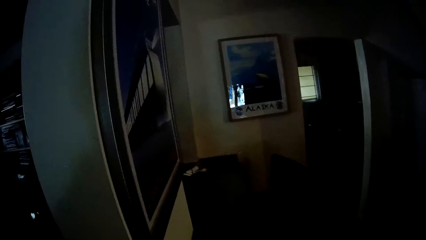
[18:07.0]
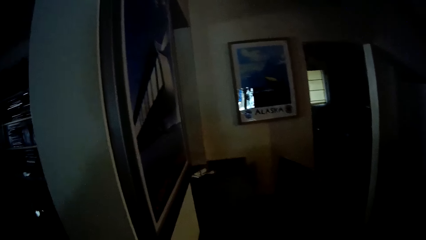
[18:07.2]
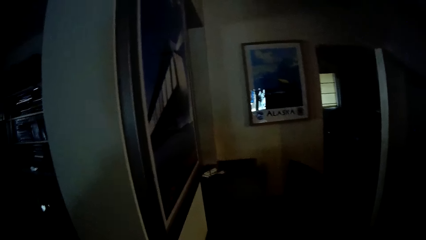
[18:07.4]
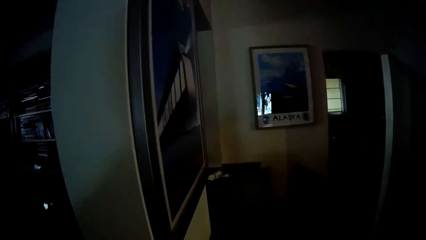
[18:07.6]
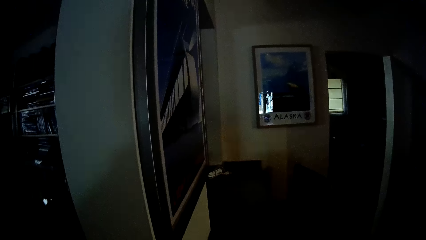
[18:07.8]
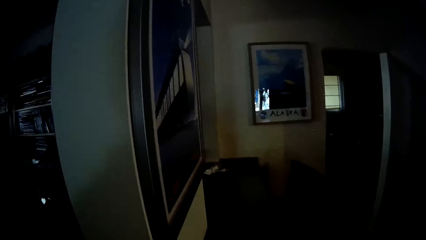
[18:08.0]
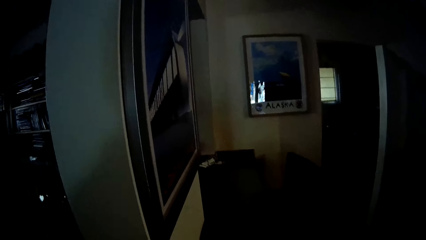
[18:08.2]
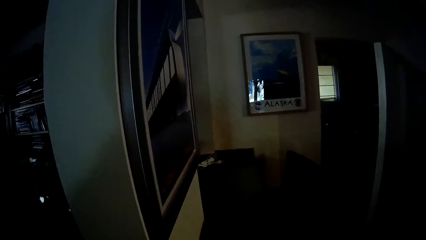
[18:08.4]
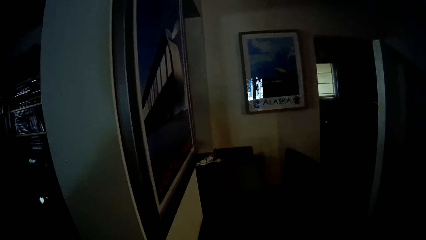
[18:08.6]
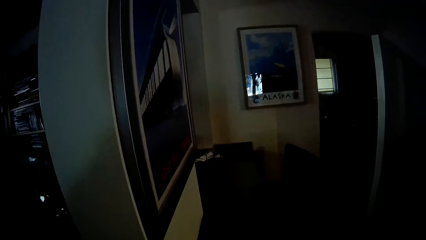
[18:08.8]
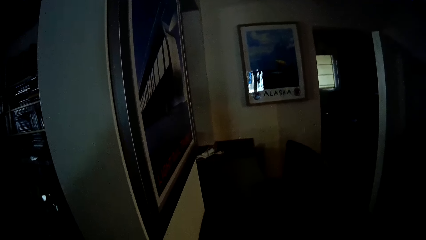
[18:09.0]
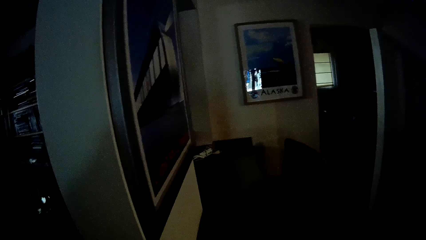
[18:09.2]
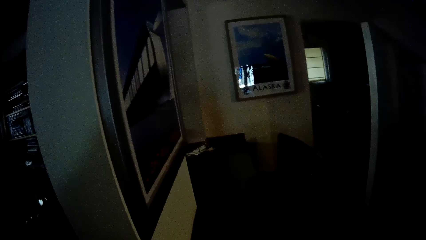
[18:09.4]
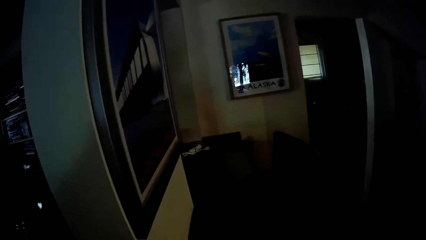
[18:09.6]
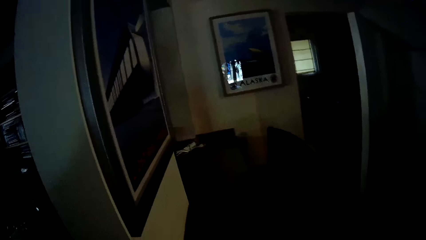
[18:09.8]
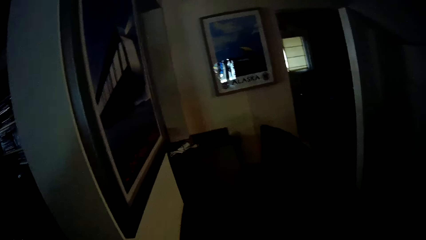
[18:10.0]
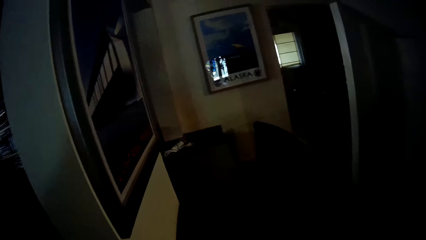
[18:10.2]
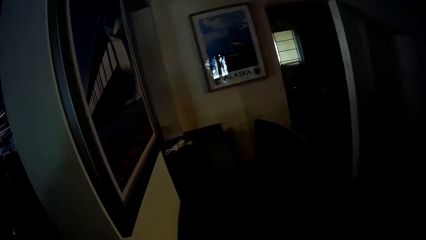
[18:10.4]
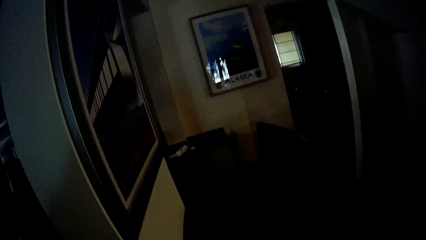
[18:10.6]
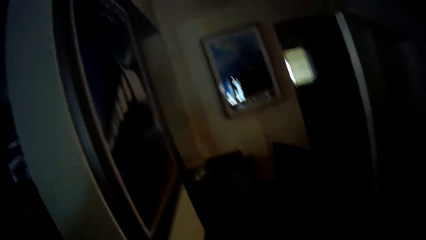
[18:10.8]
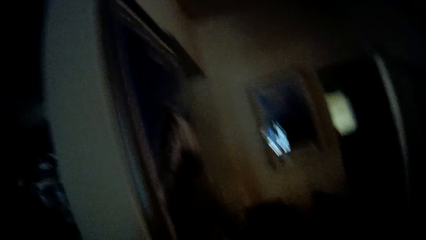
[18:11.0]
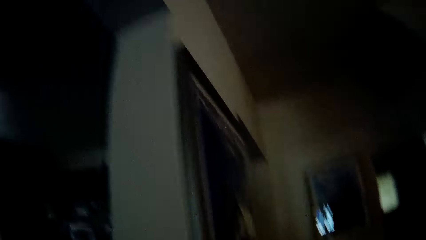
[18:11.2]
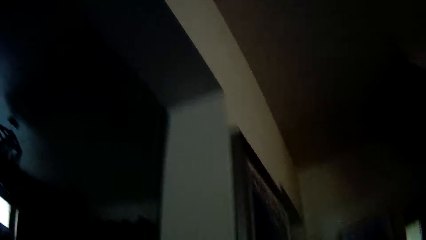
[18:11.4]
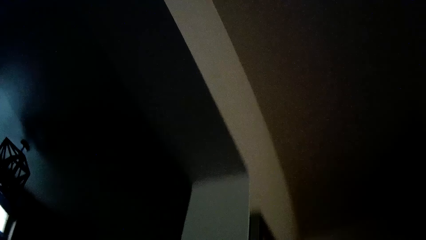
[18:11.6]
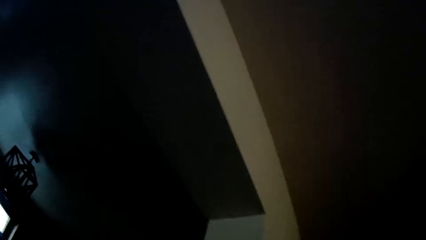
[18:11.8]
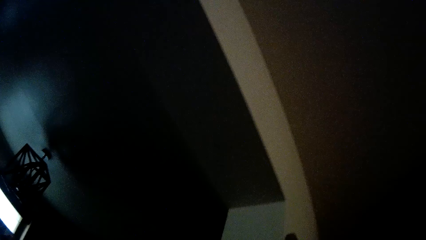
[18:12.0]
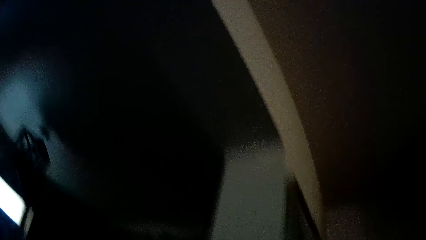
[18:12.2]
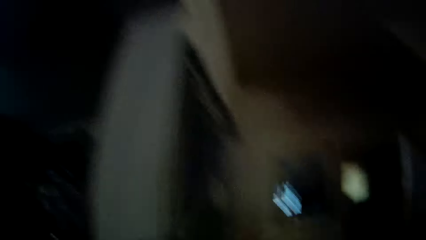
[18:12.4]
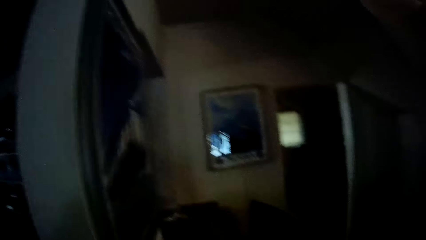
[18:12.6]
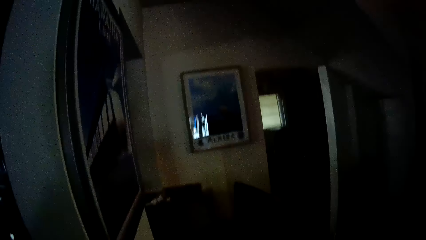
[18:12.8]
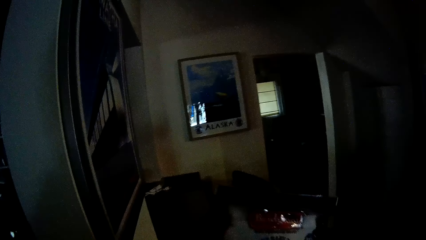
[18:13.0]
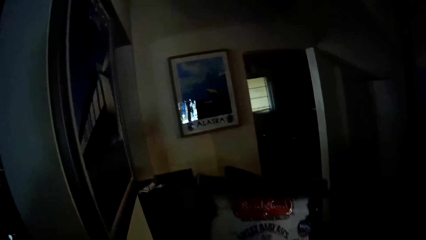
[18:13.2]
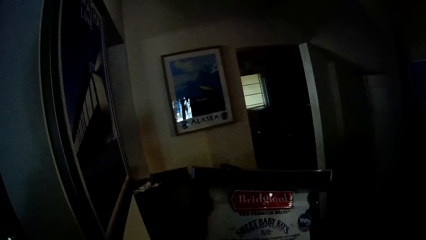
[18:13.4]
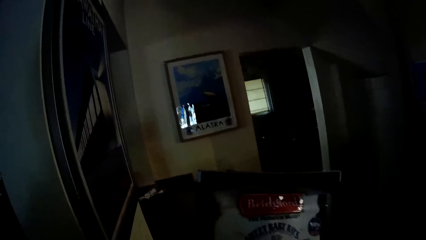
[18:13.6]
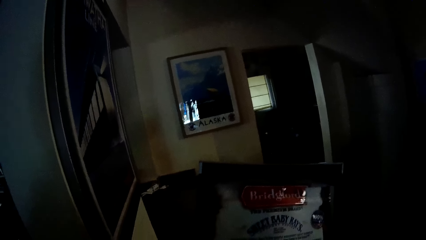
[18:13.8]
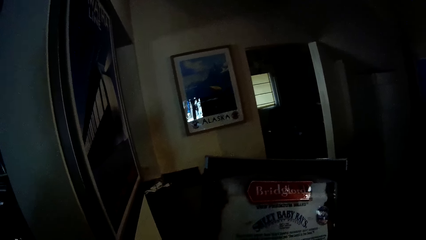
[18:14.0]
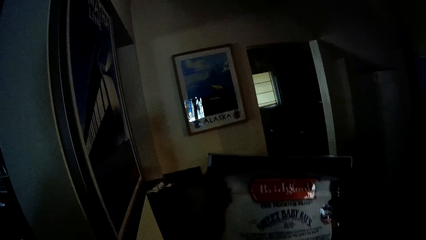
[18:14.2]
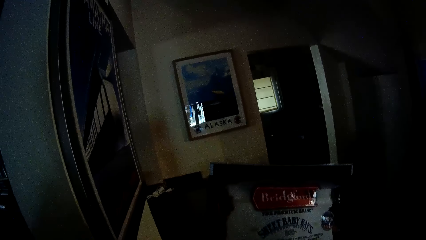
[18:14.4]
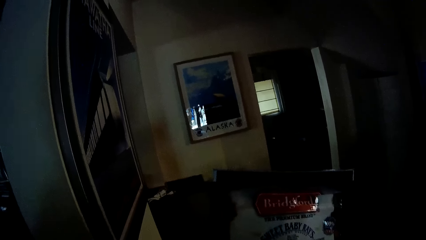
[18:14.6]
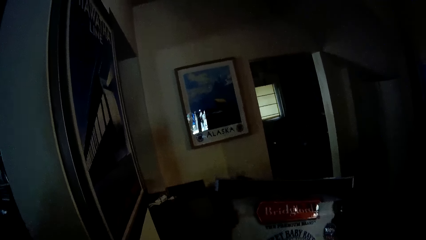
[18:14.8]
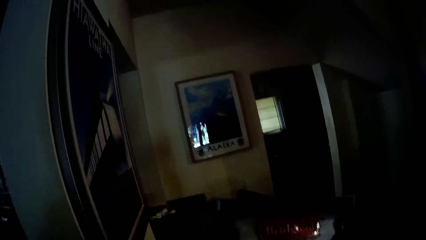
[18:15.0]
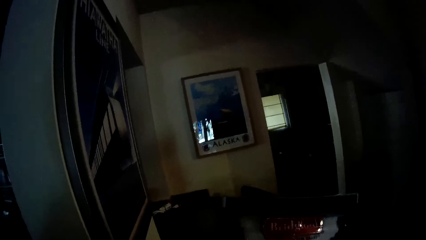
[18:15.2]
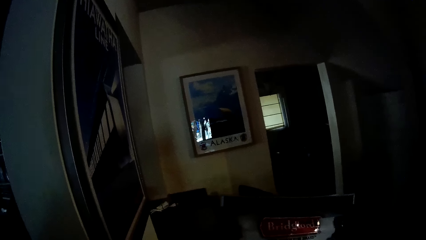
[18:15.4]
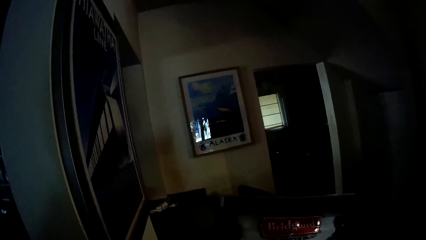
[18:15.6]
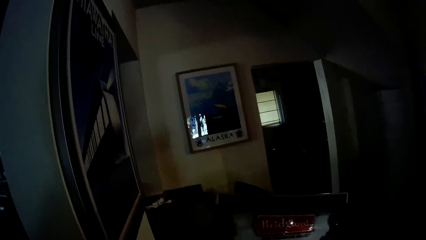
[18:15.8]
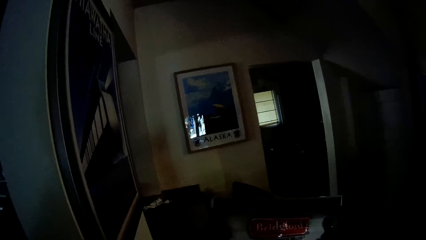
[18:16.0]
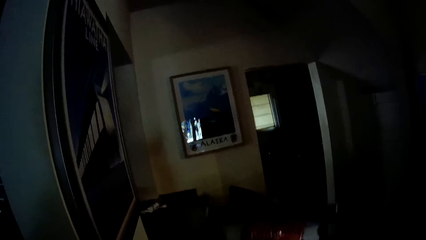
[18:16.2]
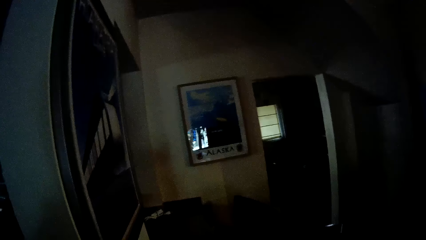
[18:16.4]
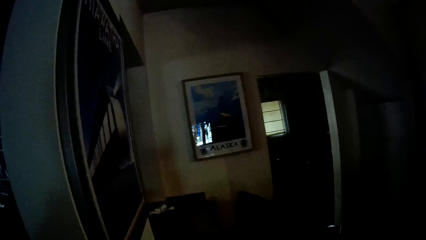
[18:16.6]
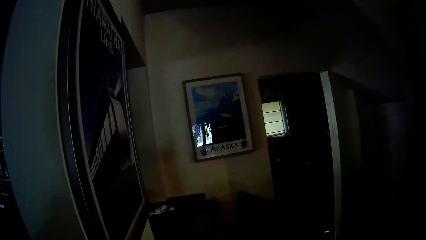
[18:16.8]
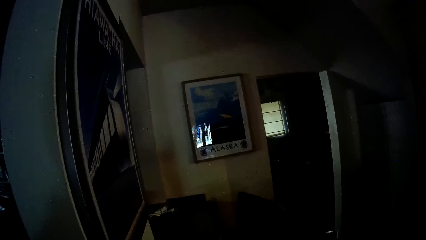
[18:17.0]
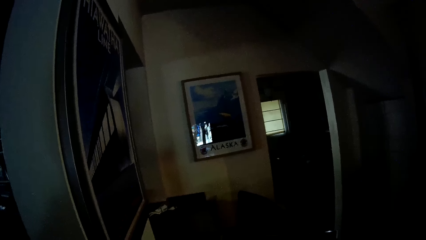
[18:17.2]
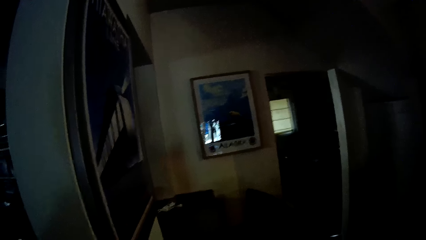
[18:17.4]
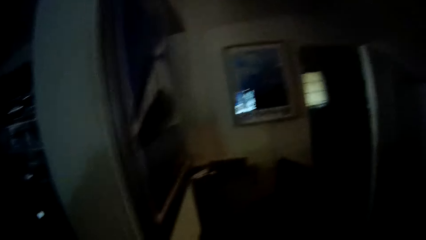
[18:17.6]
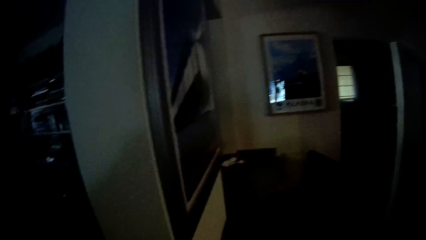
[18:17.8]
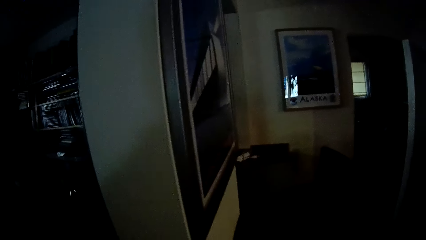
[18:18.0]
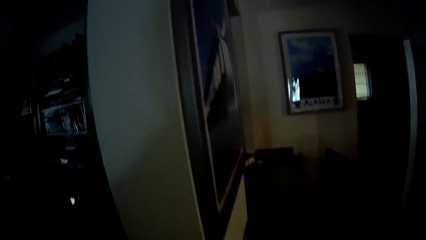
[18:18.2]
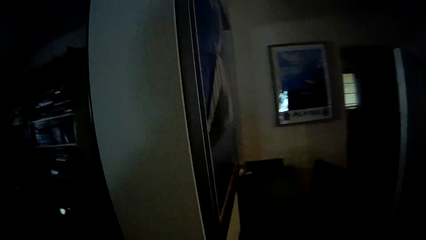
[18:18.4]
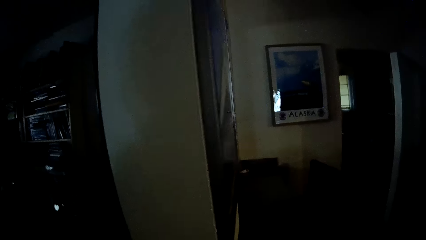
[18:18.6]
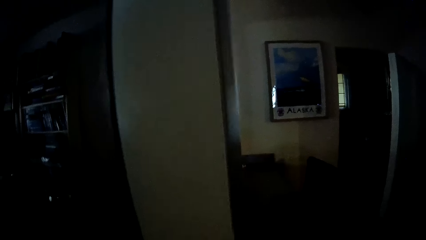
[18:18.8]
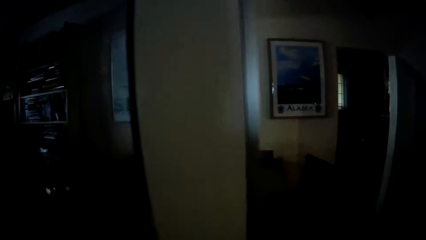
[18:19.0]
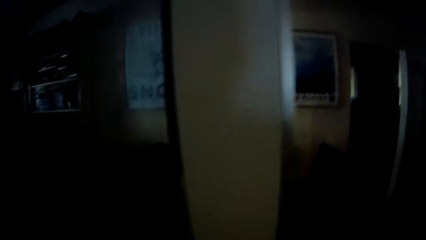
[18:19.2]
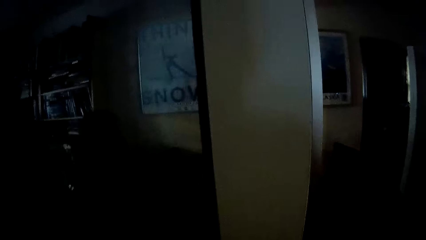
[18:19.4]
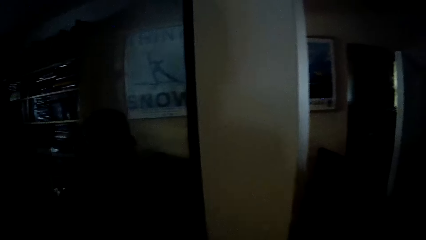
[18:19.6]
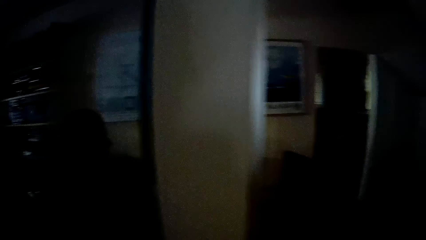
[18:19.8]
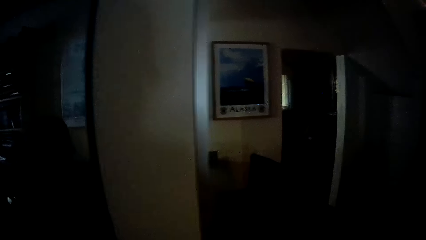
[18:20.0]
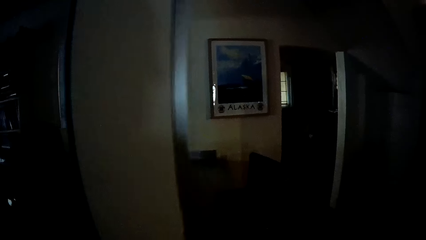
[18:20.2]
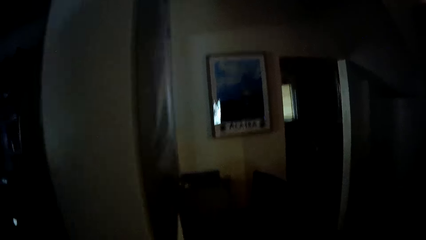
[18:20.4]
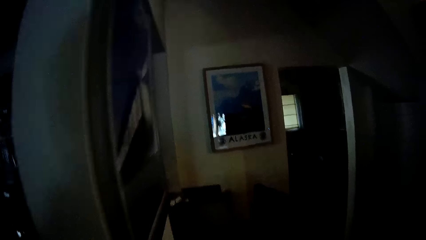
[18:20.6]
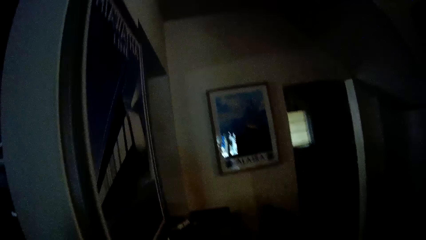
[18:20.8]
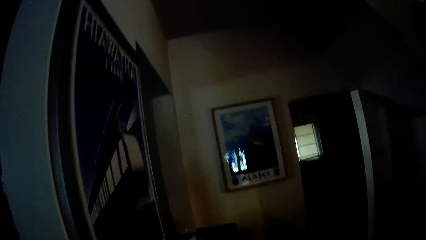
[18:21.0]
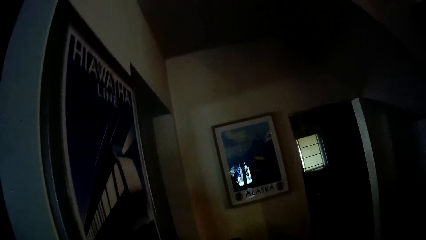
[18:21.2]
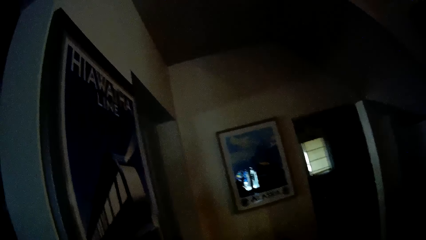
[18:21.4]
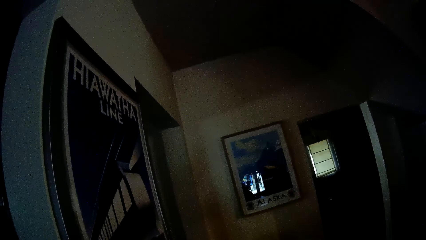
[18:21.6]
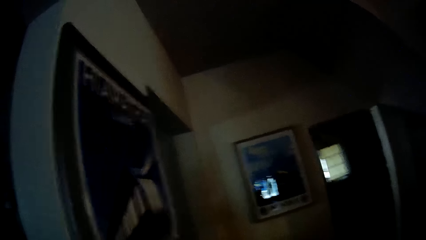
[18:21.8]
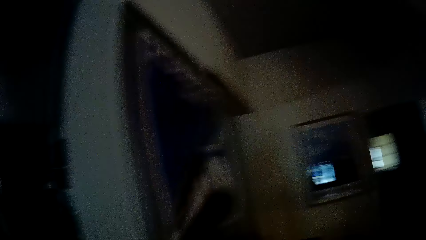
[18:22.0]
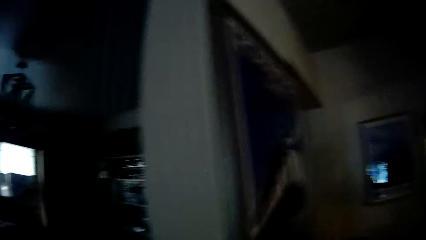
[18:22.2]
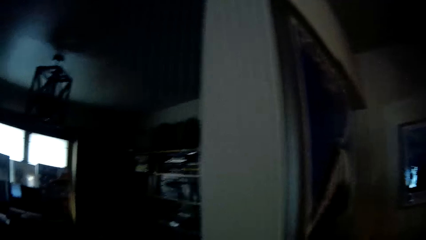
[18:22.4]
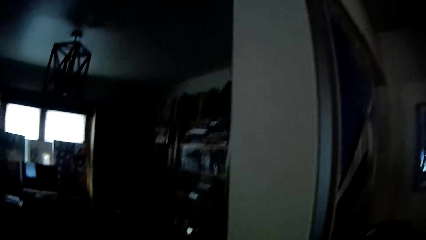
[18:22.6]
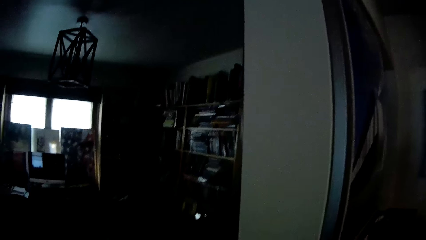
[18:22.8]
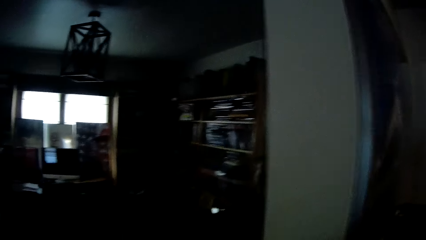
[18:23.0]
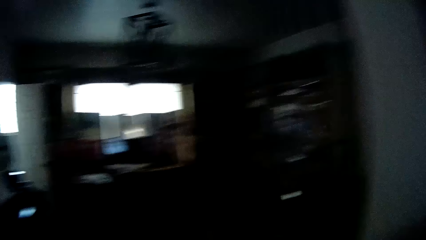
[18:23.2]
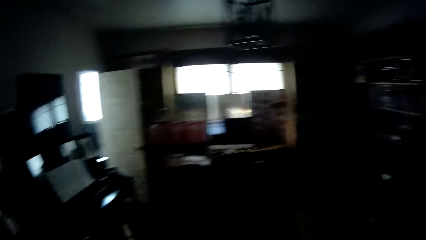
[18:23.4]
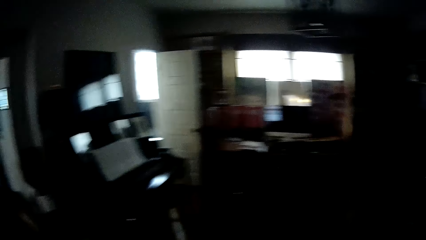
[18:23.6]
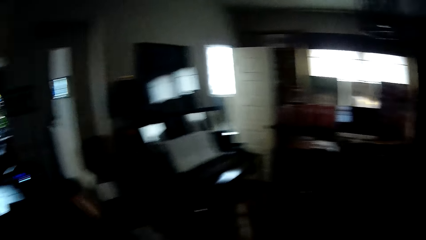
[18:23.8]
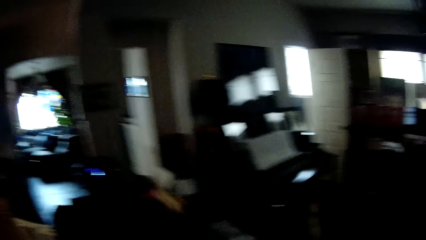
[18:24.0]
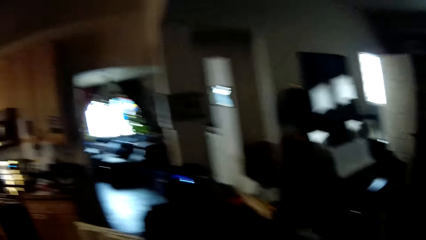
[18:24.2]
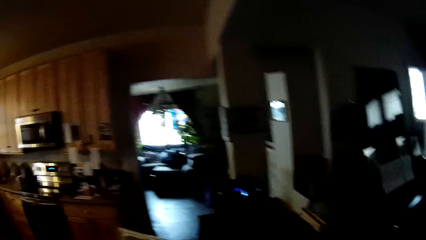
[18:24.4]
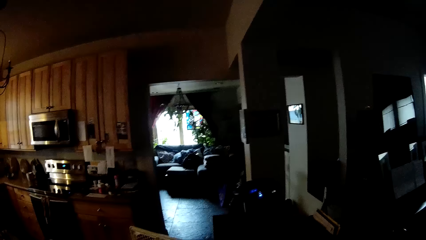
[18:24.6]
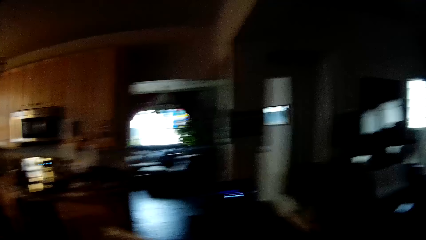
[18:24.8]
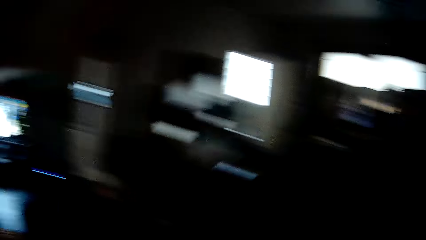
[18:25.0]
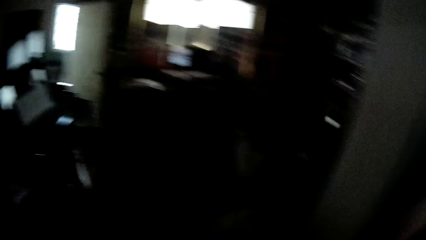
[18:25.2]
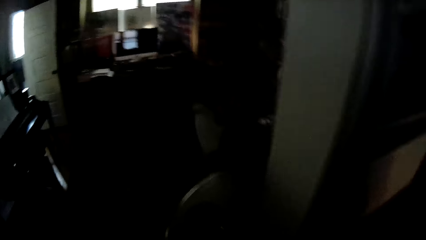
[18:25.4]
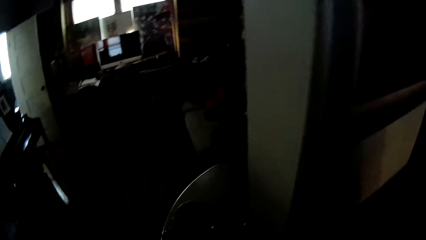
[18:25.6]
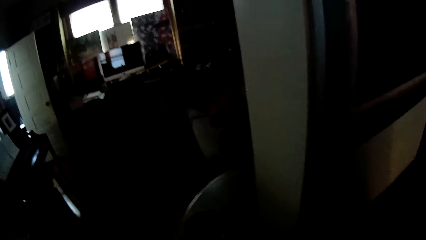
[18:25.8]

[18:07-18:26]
The camera wearer stares at the picture frame on the wall. He looks around the house. He looks up. He looks forward. He stares at the packet in his hands. He looks around the house. He moves to the left, moves forward and looks around.
